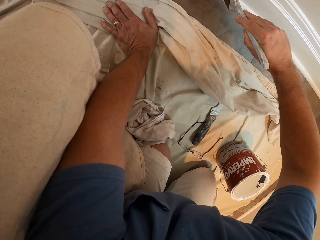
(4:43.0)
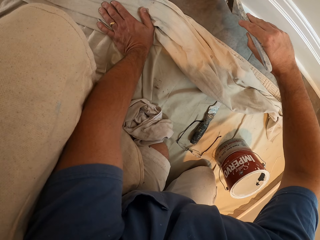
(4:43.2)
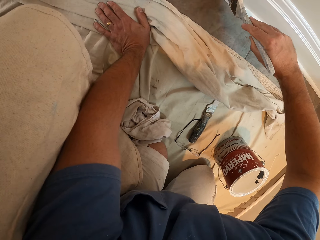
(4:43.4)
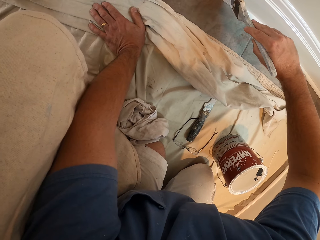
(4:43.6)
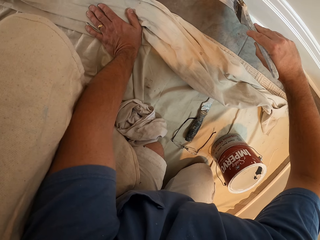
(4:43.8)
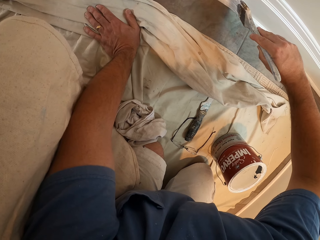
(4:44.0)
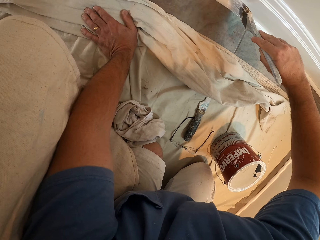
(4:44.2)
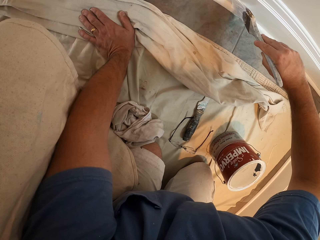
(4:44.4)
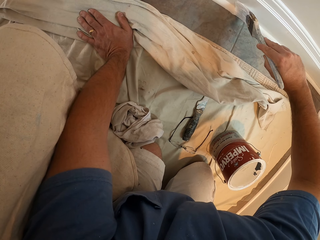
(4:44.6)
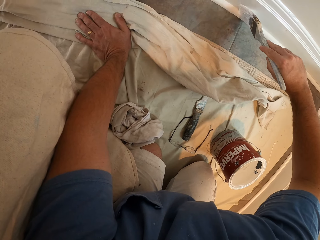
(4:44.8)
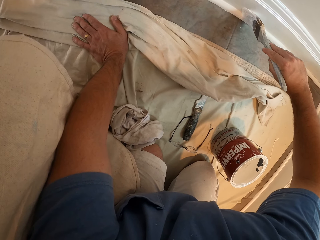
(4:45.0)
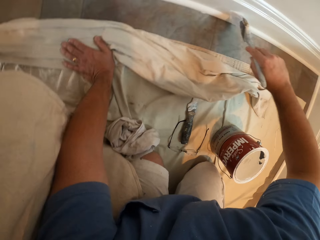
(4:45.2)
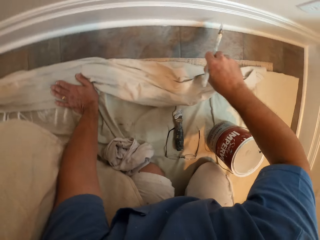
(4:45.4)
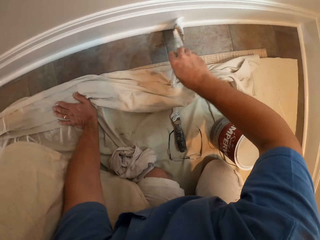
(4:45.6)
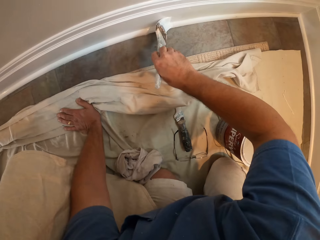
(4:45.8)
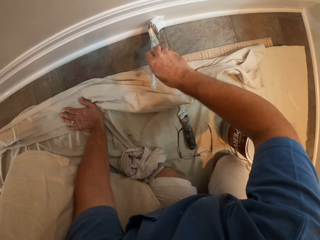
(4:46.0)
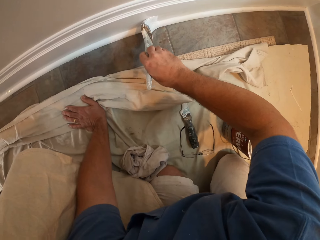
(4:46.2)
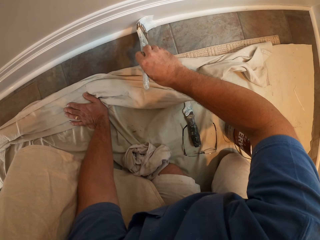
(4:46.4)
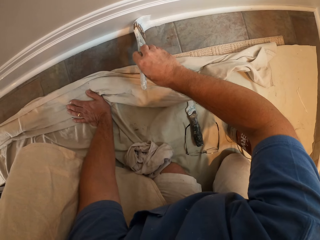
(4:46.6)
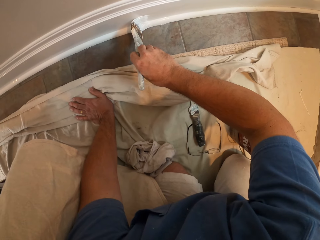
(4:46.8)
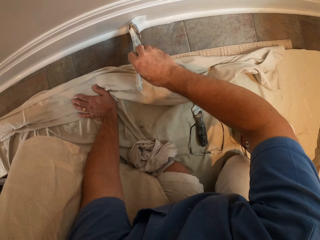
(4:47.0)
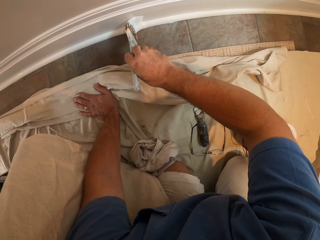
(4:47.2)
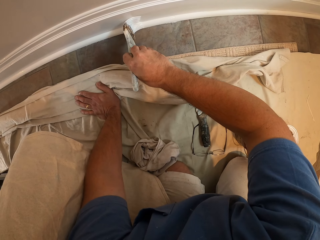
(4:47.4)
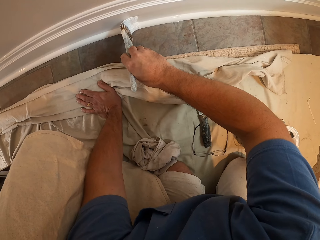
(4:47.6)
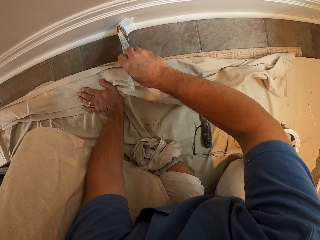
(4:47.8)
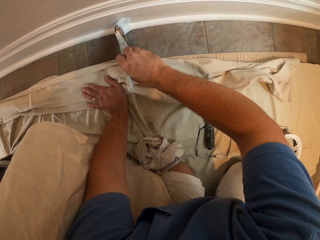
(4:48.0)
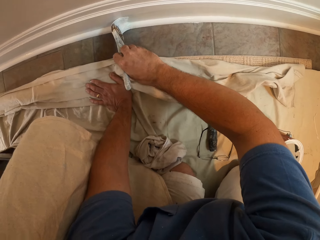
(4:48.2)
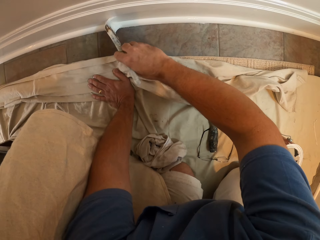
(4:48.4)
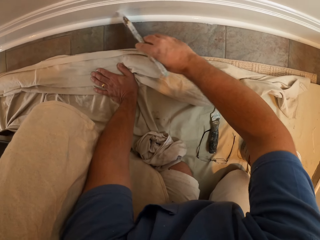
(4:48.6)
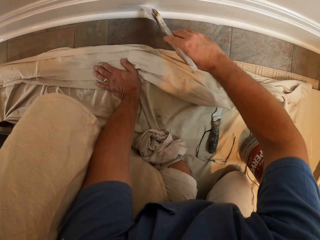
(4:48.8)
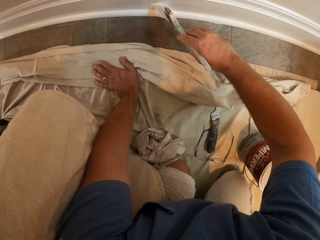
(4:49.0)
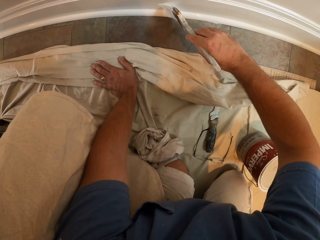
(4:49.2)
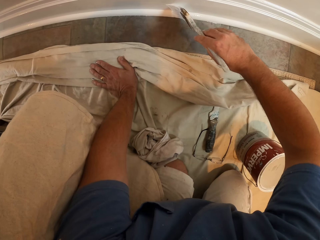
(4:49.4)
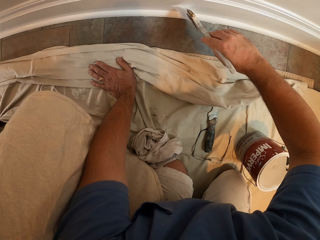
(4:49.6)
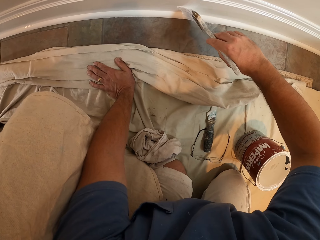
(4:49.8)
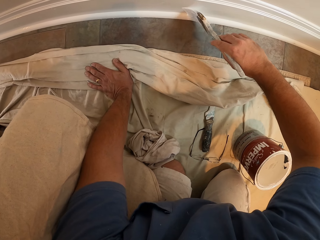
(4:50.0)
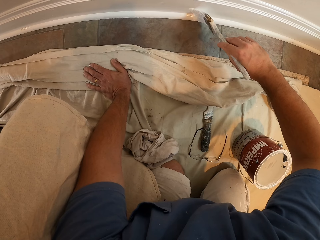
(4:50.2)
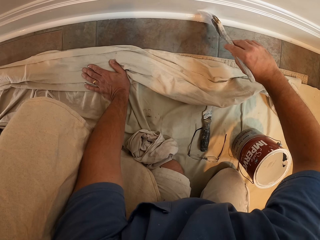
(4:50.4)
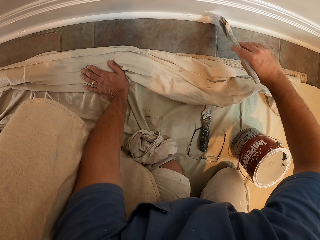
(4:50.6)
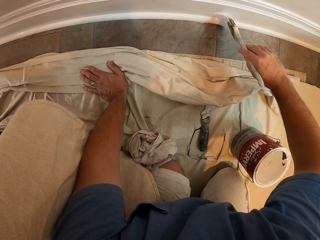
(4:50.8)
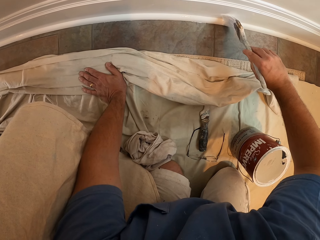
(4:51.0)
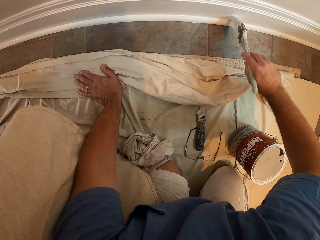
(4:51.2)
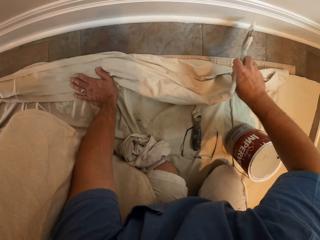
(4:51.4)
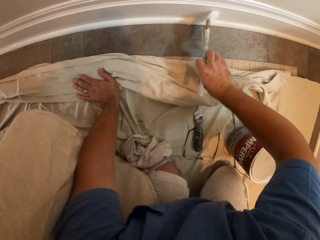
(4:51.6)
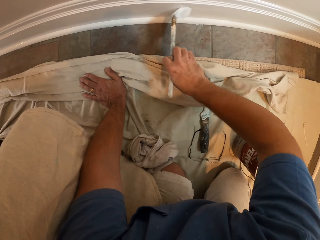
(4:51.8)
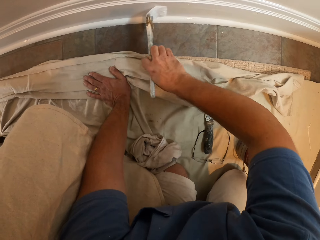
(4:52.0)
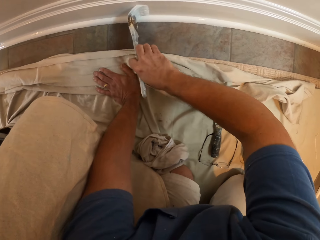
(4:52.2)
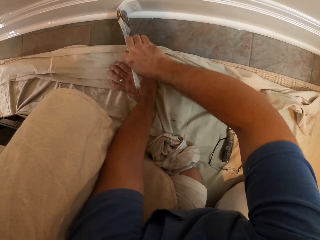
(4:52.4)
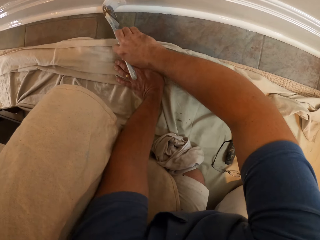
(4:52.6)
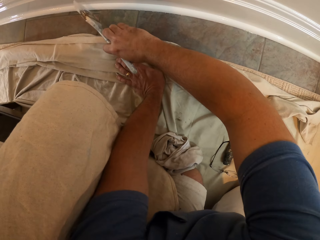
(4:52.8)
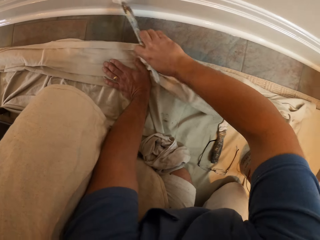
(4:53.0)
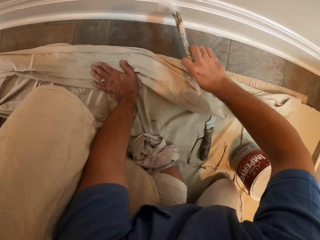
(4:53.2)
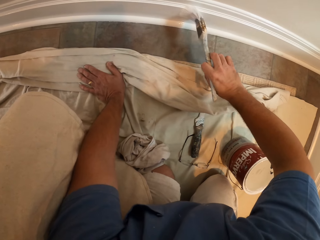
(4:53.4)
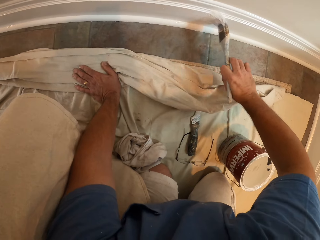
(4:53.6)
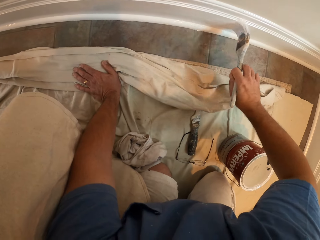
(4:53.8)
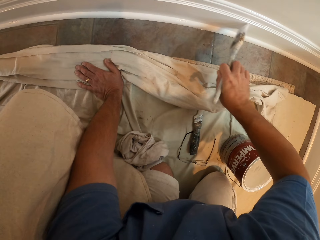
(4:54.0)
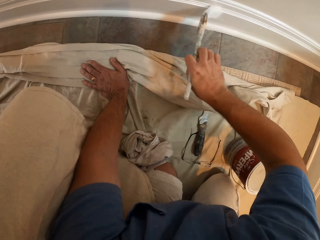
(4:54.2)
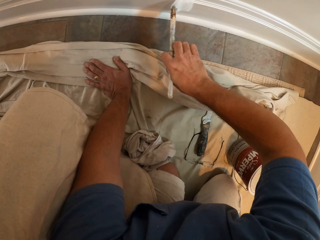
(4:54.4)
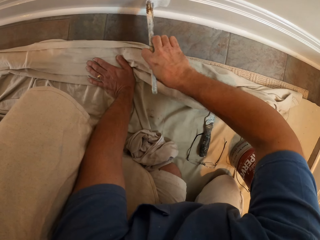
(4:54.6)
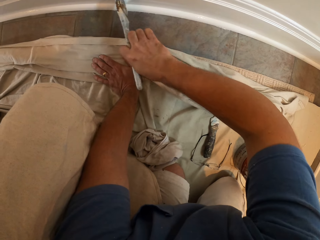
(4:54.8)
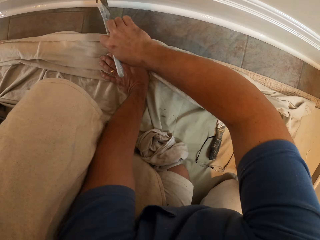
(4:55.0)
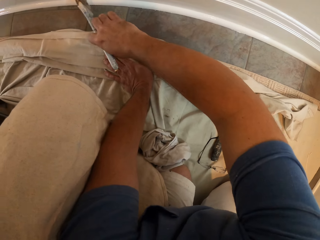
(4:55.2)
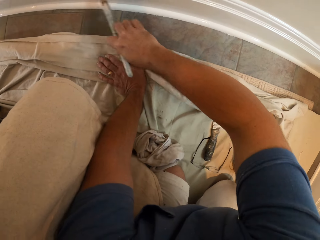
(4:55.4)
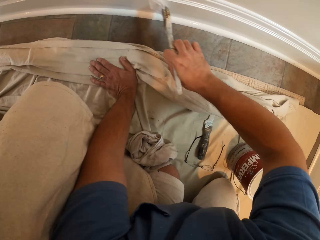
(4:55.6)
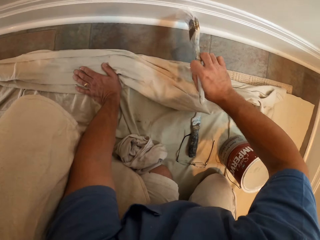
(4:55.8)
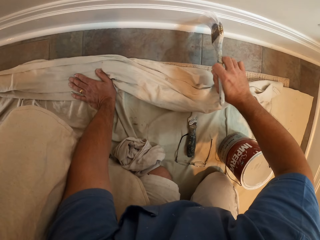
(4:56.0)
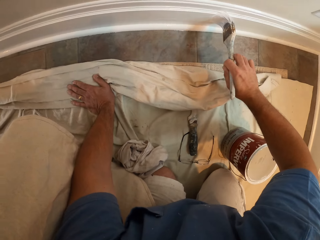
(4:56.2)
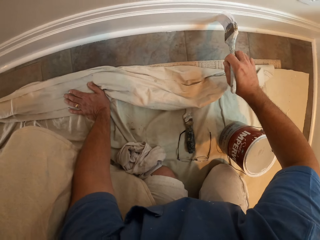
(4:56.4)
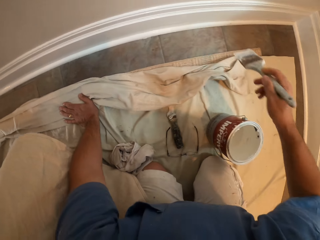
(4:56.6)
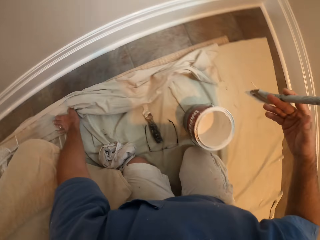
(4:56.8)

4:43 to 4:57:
The camera wearer paints the wall trim. They paint the wall trim repeatedly.

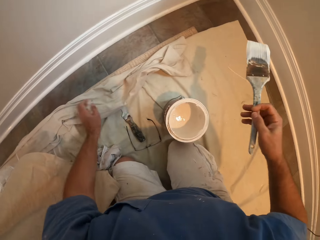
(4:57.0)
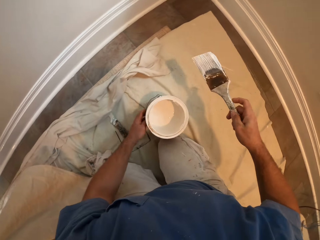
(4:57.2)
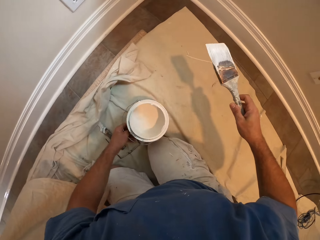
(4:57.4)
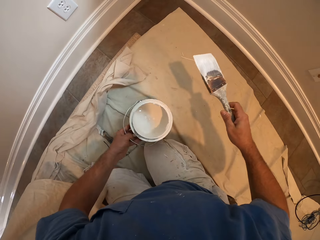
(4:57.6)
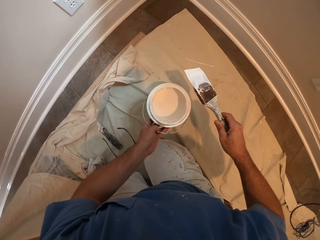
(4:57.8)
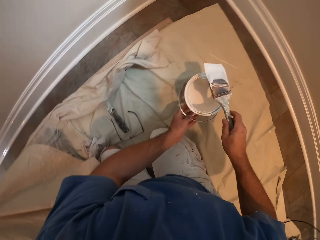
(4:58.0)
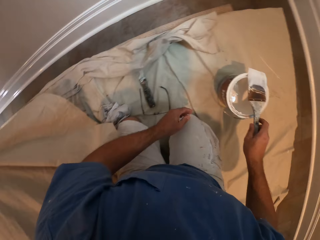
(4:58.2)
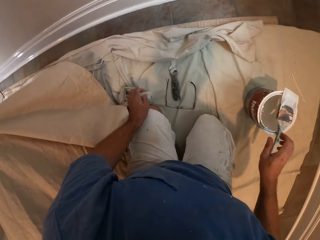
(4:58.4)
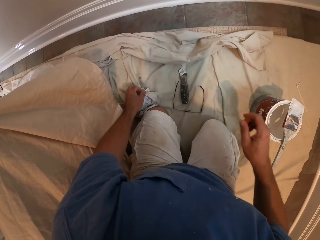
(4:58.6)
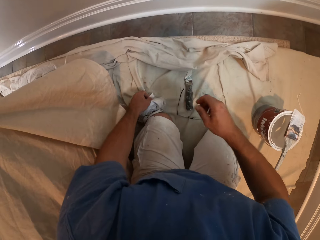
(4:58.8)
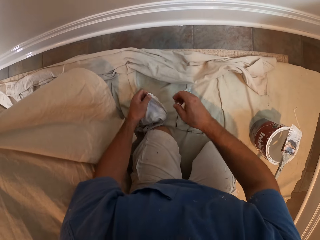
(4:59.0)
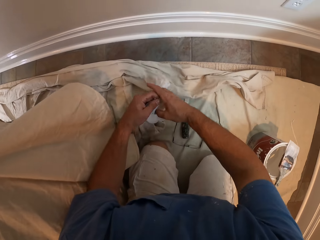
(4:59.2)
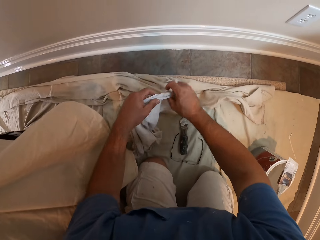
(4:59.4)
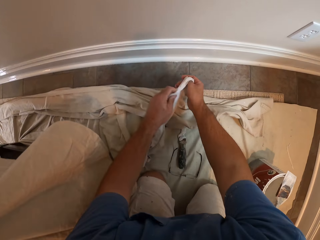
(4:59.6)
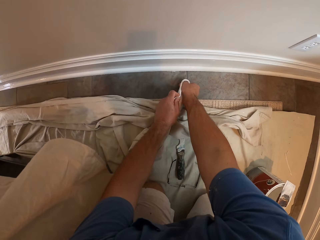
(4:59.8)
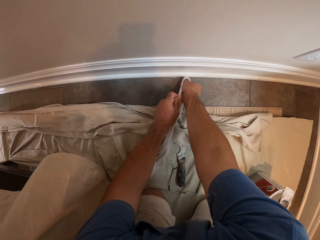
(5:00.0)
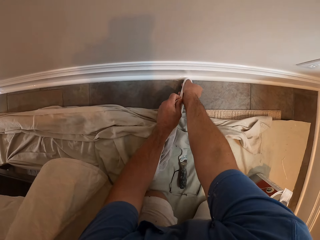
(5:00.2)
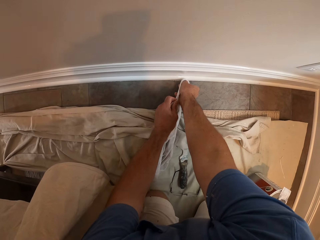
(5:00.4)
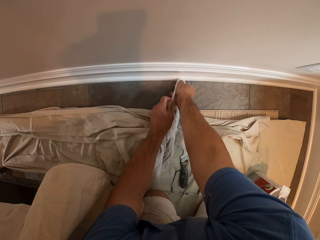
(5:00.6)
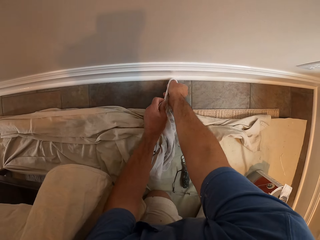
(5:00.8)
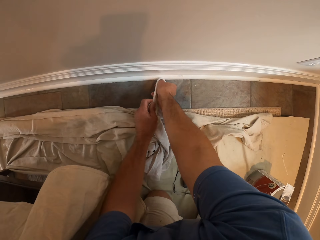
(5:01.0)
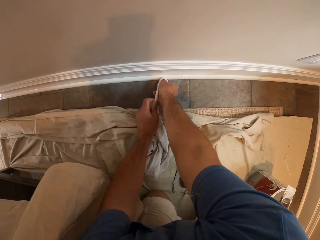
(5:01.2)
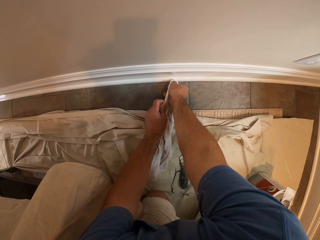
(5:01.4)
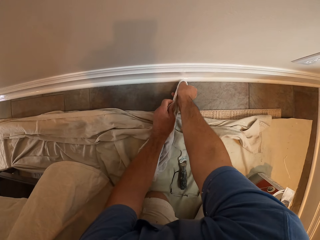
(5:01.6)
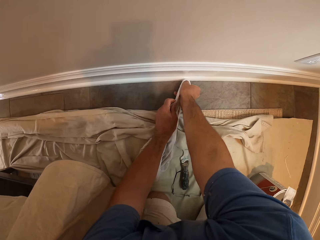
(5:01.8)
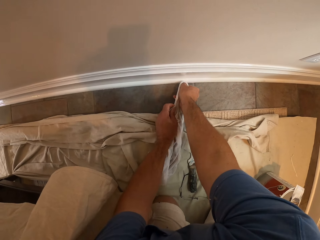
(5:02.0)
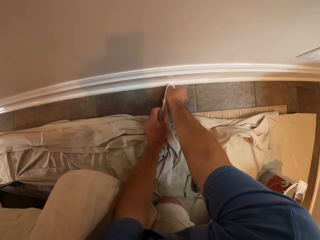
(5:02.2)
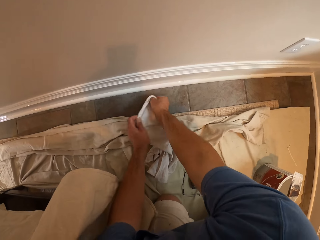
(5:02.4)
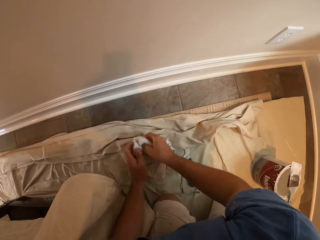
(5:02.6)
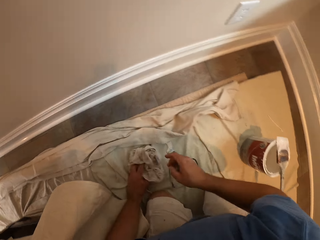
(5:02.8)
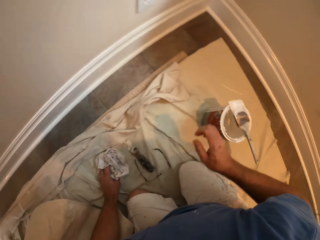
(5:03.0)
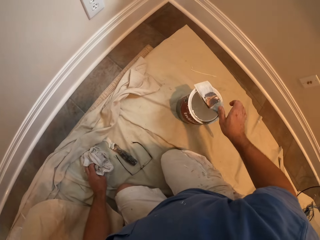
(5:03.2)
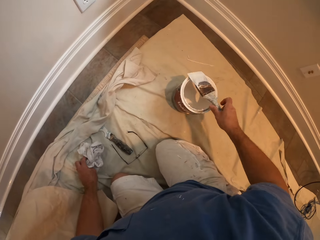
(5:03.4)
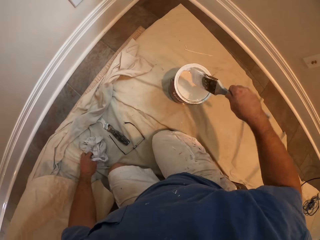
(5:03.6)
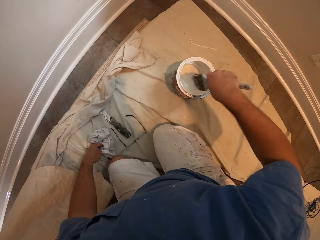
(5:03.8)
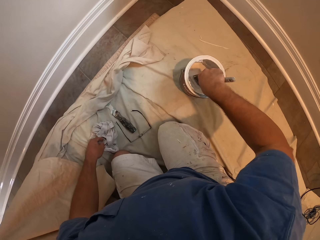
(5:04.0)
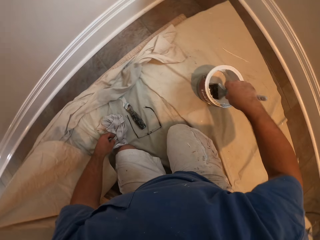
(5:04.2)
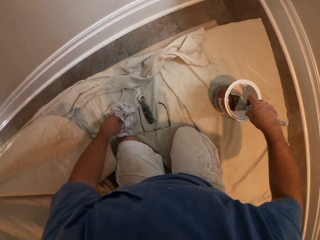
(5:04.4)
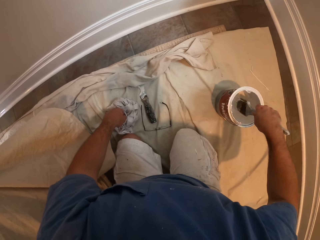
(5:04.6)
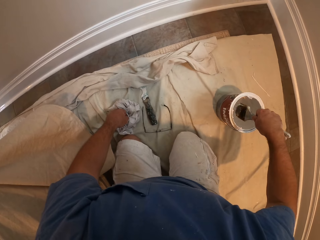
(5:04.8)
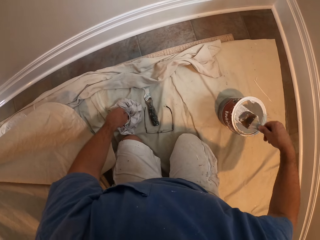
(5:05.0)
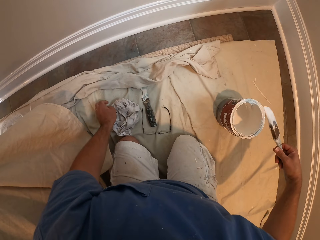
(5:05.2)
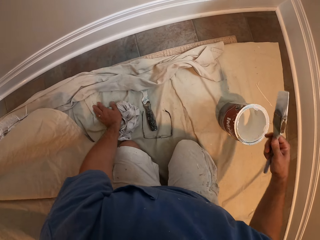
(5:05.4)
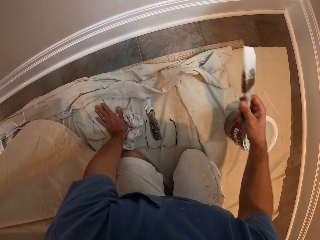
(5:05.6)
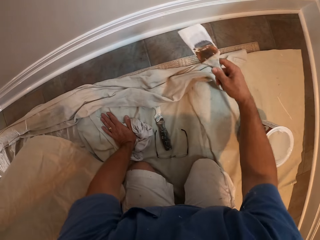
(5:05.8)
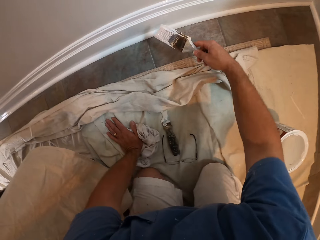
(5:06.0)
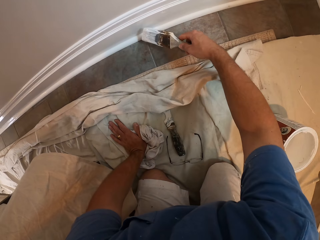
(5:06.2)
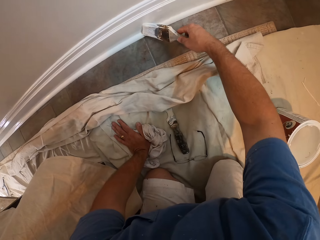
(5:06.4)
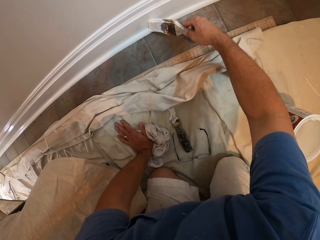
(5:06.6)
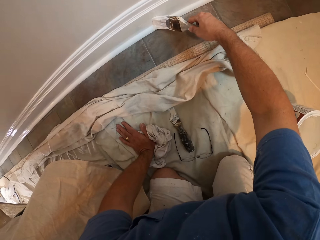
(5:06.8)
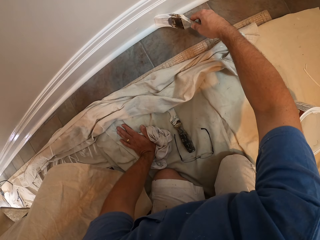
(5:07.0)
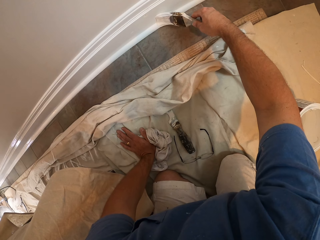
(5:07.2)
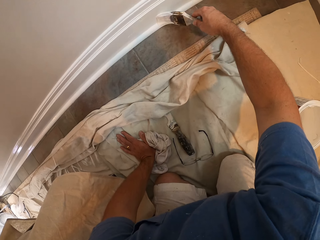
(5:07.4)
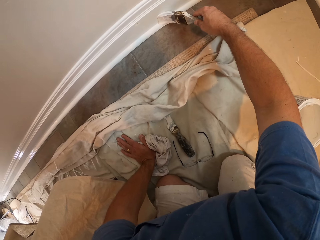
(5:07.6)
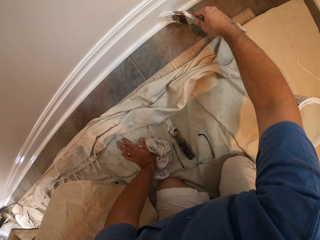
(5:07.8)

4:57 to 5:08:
The camera wearer raises the hand. He moves the bucket of paint with his left hand. He drops the paint brush on the bucket of paint. He picks up a piece of cloth from the floor. He wipes the floor or wall trim with the piece of cloth. He wipes the wall trim with the piece of cloth again. He returns the piece of cloth on the floor. He picks up the paint brush on the bucket of paint with his right hand. He scoops paint from the bucket of paint on the floor with the paint brush in his right hand. He holds the paint brush. He places his left hand on the floor. He paints the base of the wall with the paint brush in his right hand.
